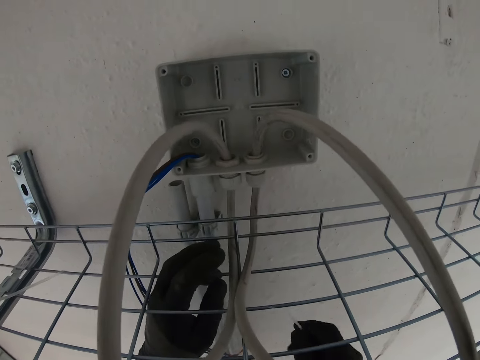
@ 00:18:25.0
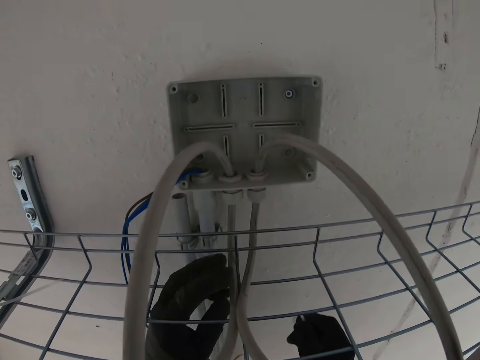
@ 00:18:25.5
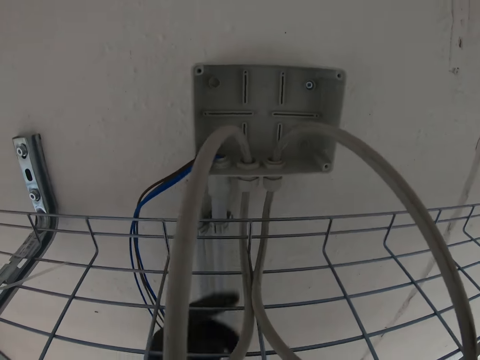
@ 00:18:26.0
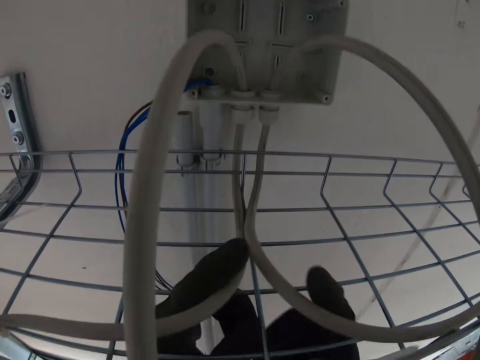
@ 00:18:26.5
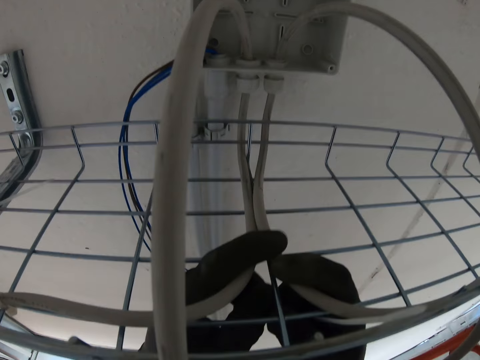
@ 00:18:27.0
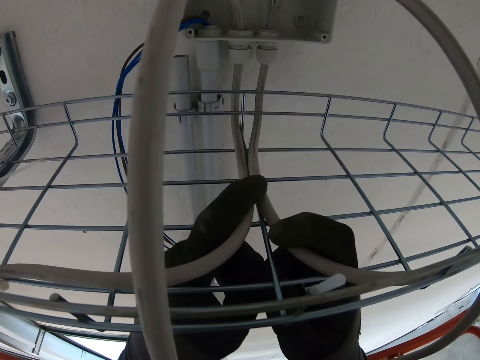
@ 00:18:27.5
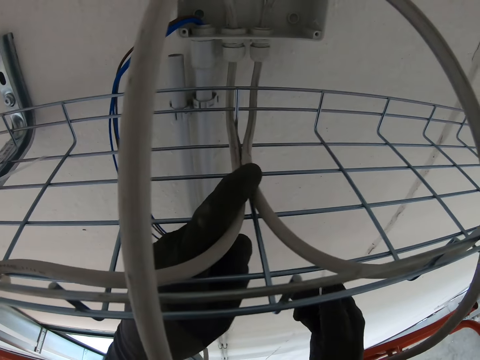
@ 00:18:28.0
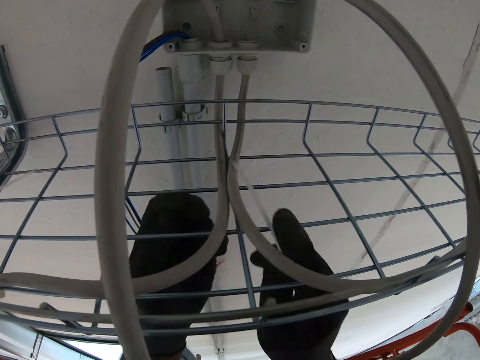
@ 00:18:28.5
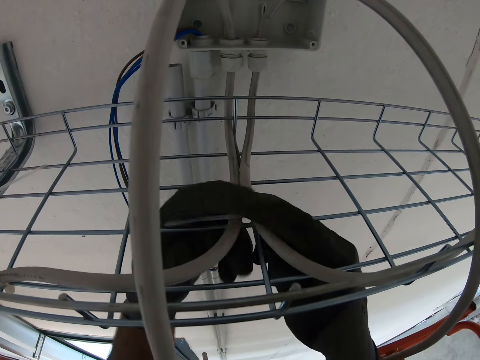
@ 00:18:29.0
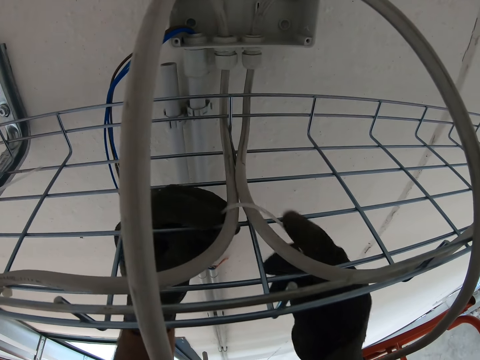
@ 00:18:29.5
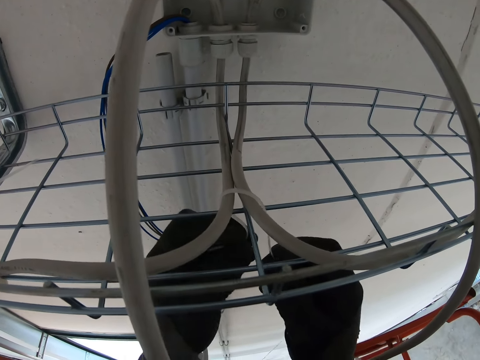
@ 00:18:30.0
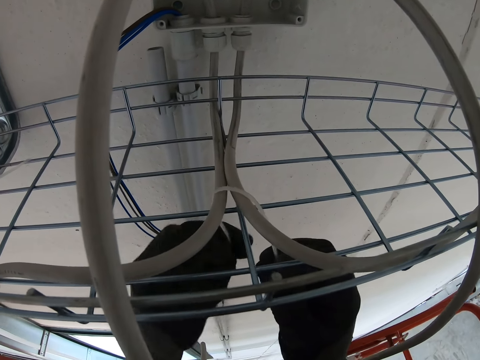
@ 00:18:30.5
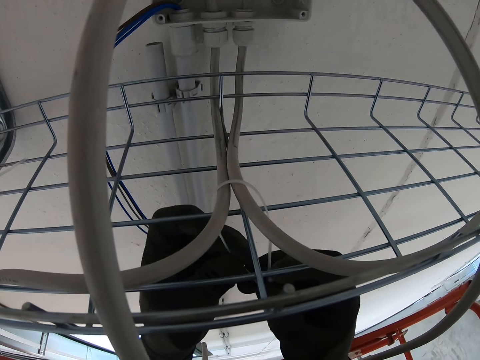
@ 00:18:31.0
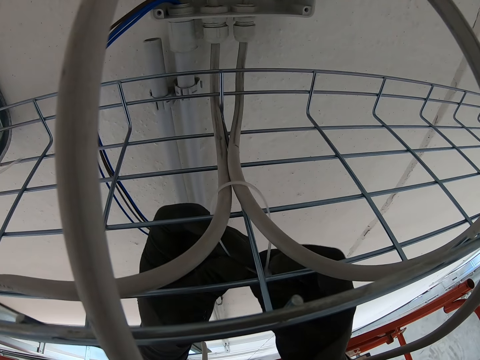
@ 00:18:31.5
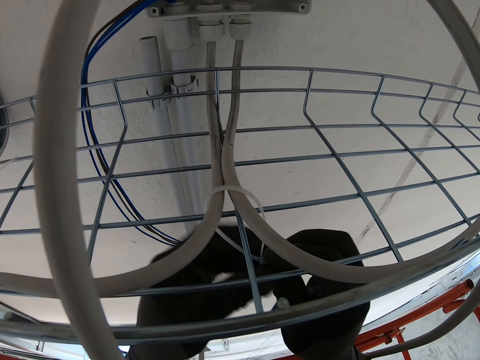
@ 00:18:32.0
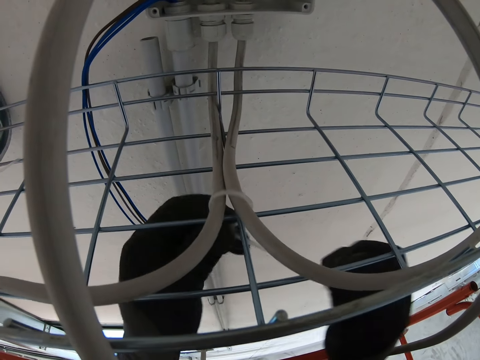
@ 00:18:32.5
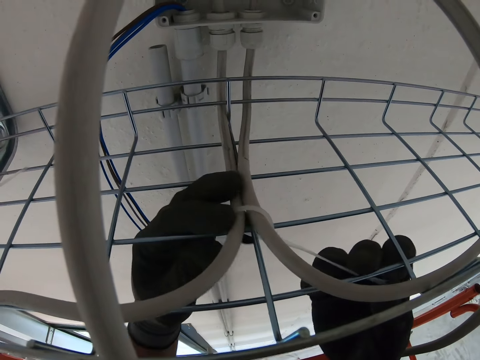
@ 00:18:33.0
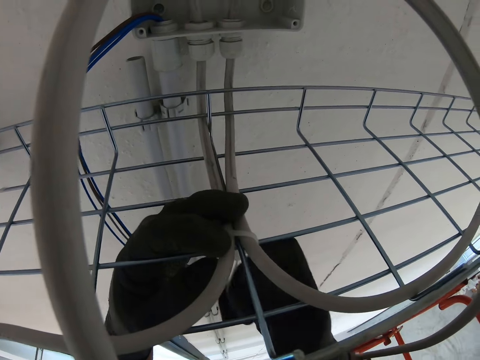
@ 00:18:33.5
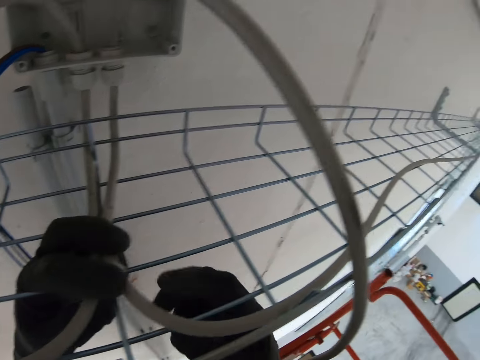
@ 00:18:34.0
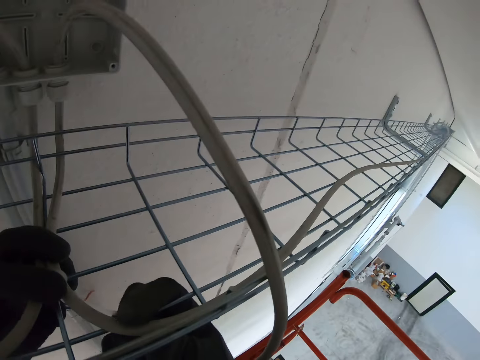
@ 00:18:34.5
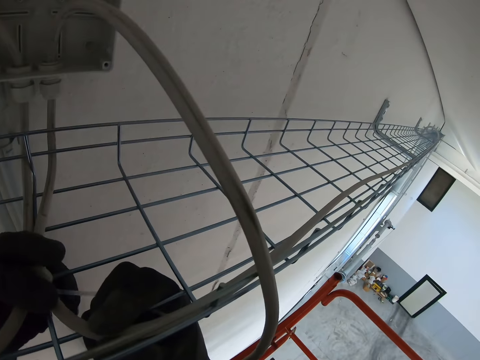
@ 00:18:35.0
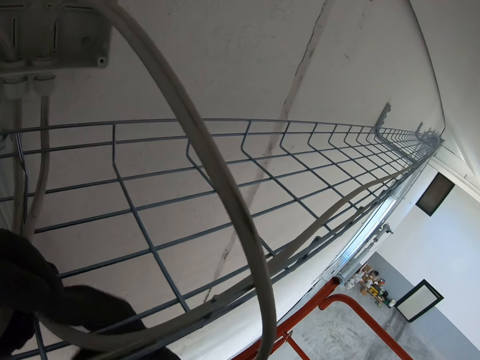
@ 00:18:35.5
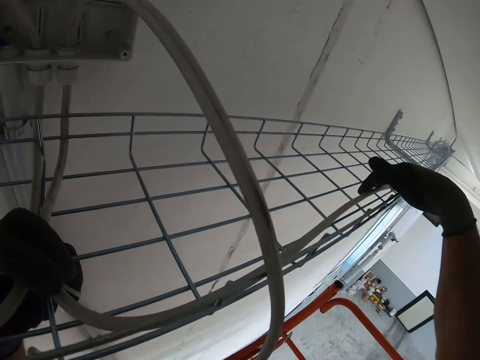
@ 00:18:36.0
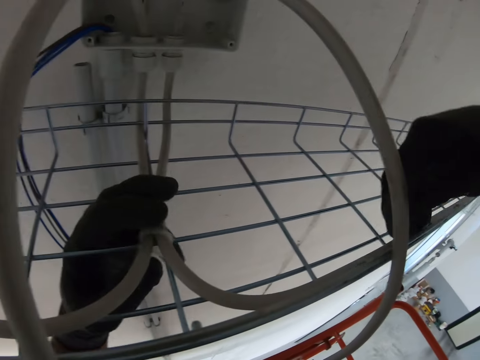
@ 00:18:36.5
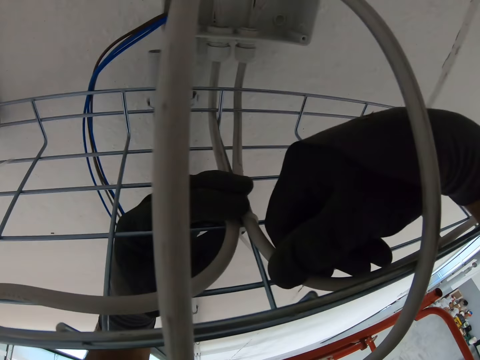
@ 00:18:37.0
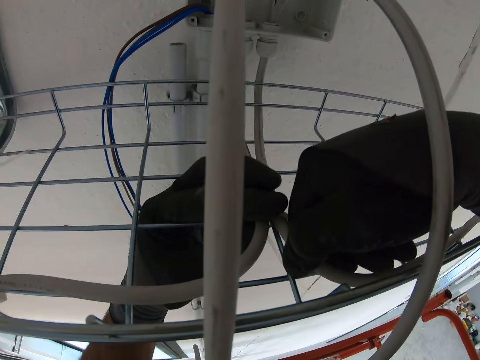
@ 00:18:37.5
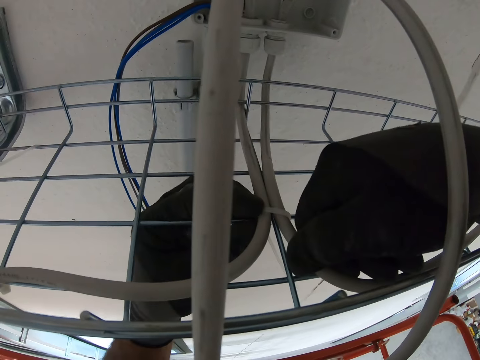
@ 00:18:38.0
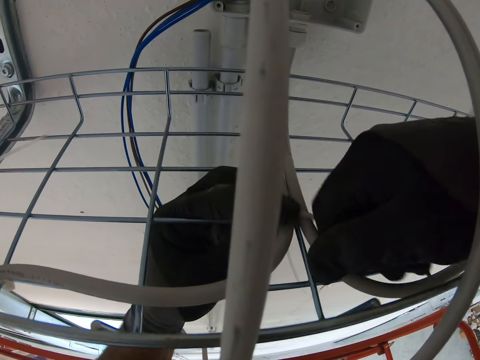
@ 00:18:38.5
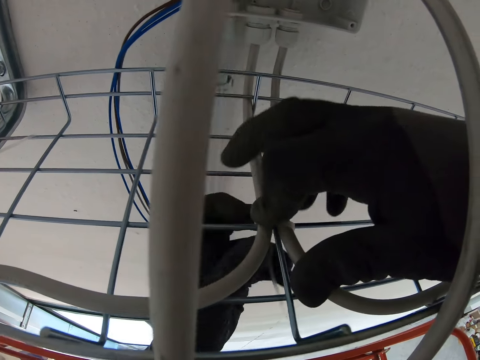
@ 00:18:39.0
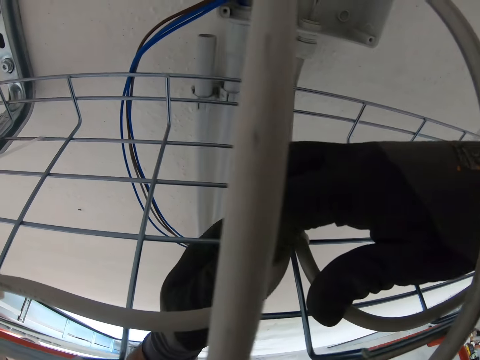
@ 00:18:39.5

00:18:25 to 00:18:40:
The camera wearer tightens the cable with a cable clip.

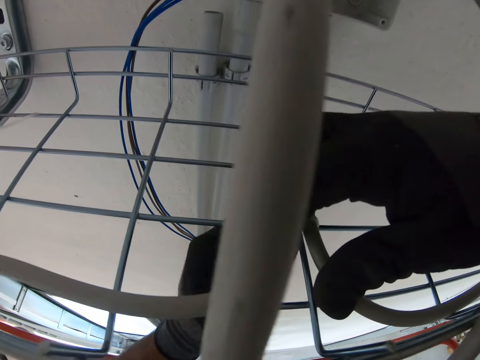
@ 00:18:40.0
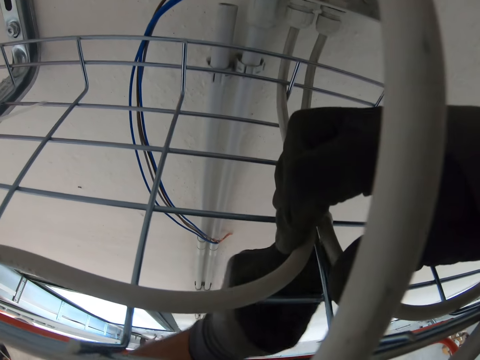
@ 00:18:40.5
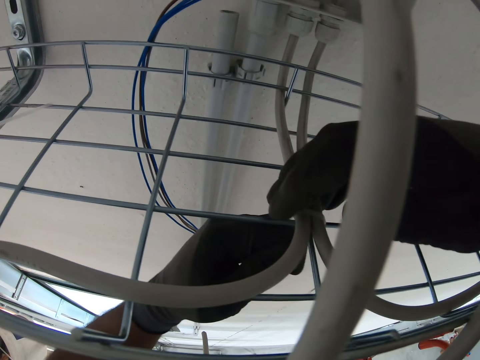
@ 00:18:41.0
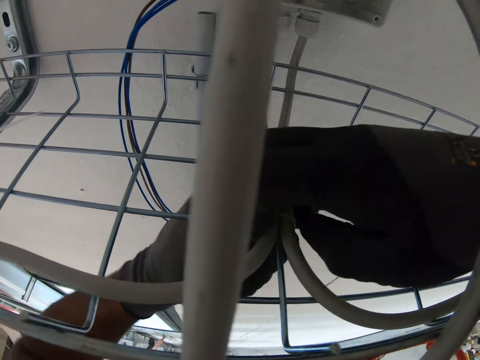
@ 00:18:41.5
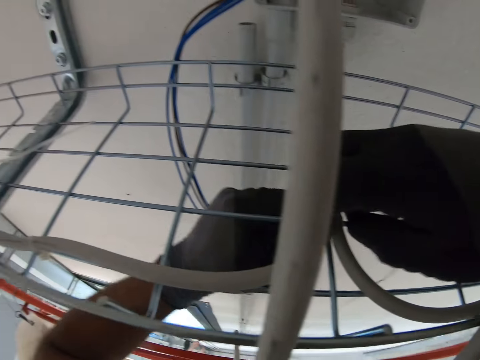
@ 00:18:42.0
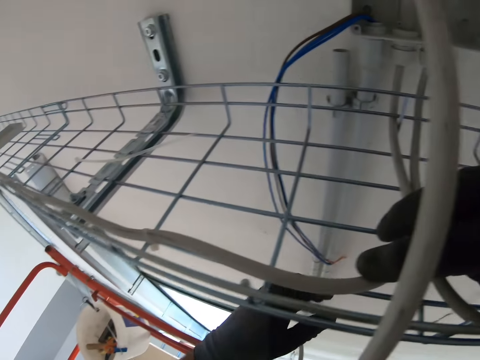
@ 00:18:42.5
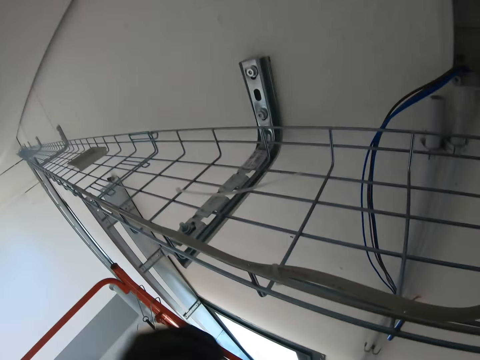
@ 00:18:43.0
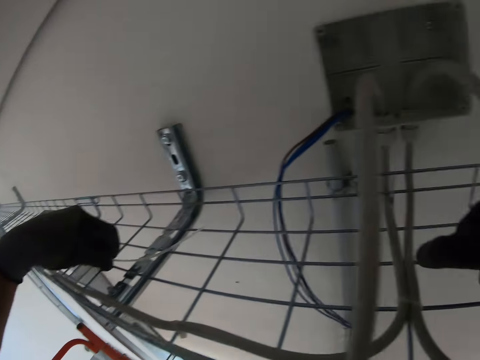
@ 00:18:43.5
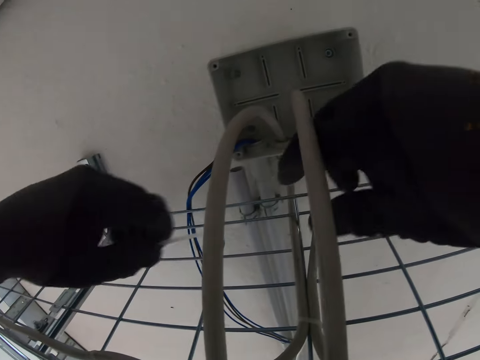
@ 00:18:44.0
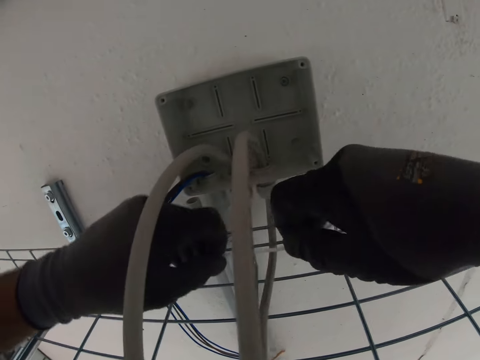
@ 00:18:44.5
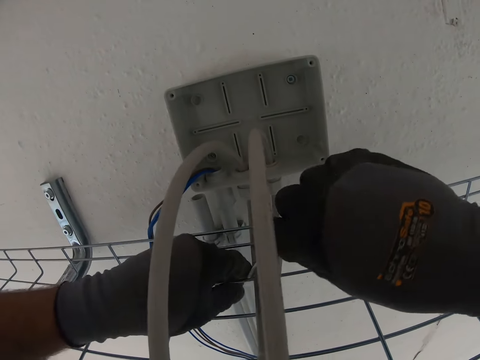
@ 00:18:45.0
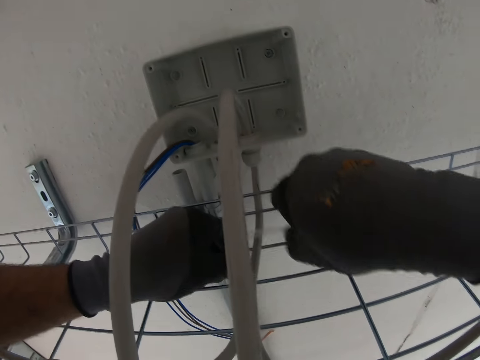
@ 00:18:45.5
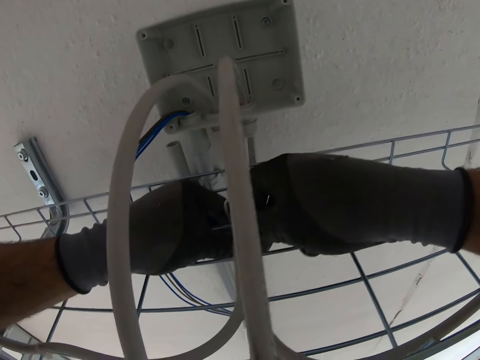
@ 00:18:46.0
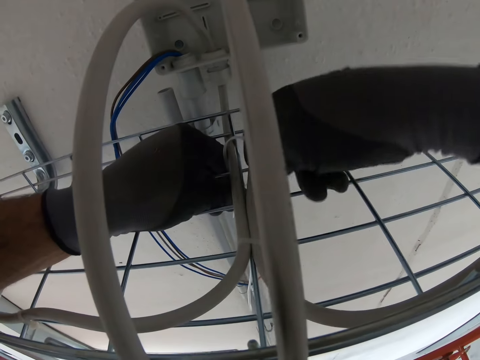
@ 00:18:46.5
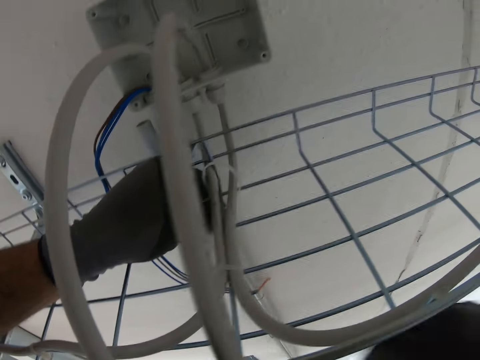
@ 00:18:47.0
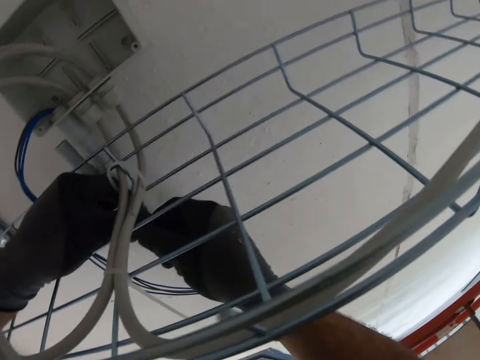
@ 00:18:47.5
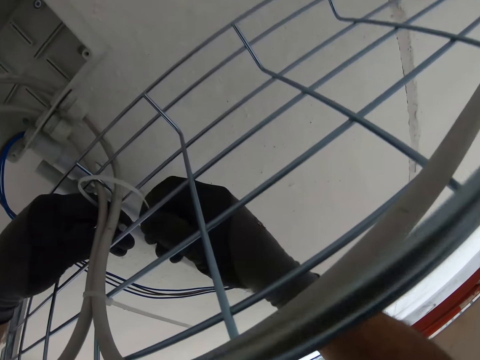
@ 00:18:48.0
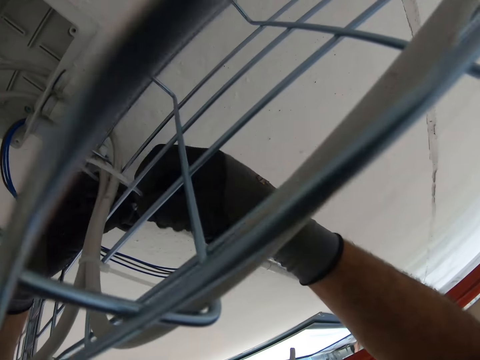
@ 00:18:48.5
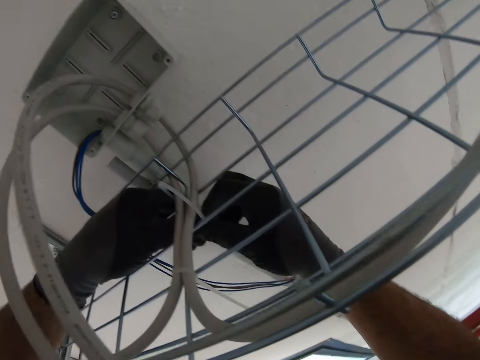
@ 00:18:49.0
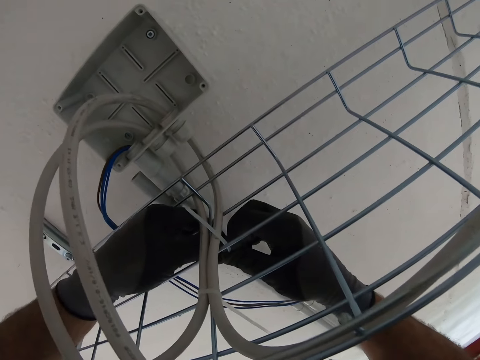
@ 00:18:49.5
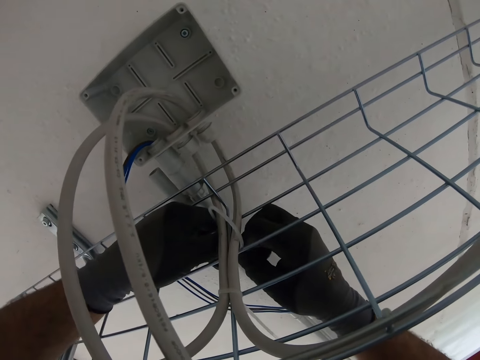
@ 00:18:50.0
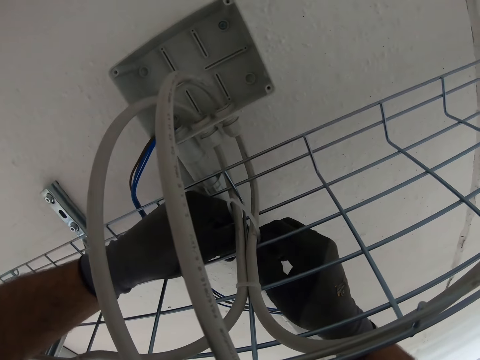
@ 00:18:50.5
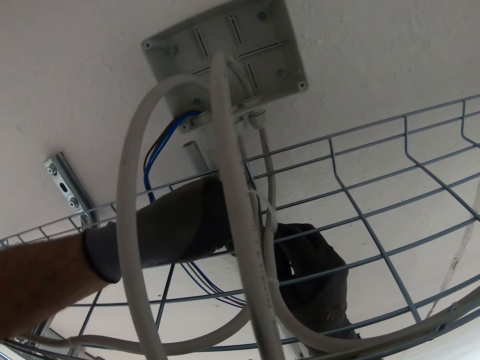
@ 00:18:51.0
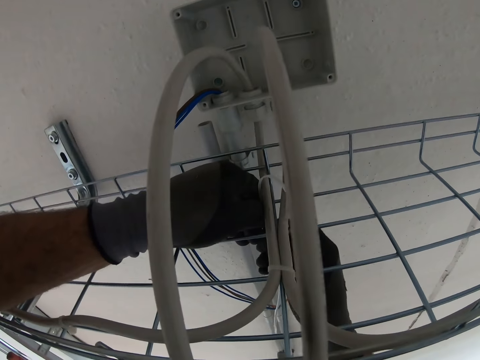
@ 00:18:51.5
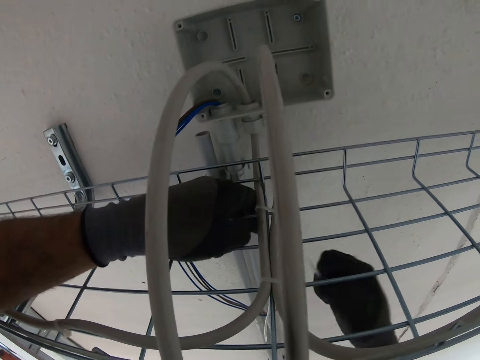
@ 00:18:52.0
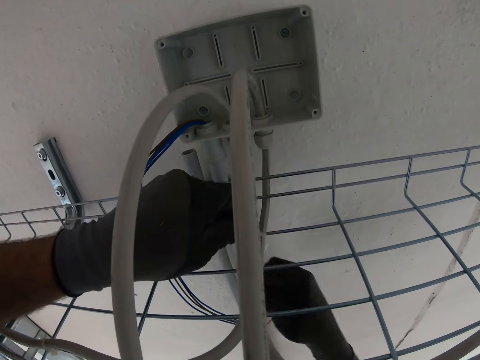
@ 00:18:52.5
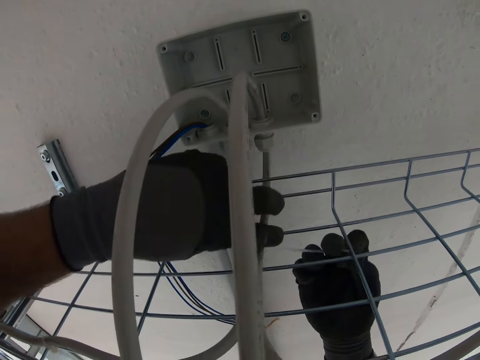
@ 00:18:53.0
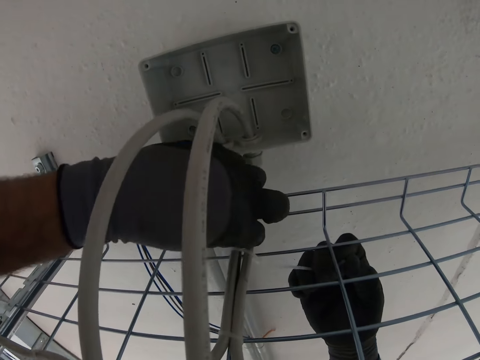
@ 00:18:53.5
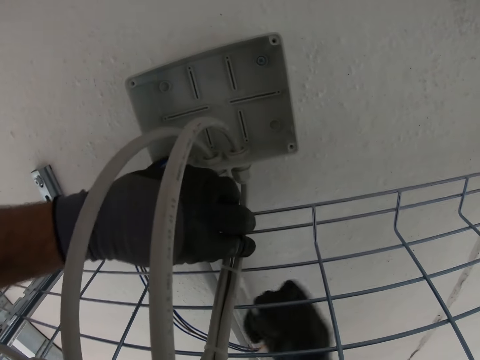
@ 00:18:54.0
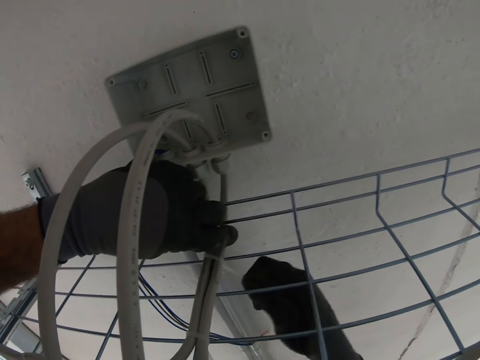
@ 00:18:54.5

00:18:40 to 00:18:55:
The camera wearer picks zip ties or a cable clip from the cable tray. They tighten the cable with the cable clip. They tie cables with the zip ties.
